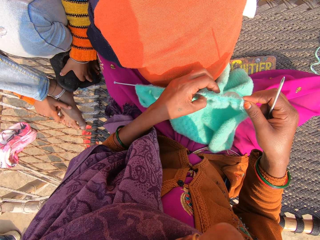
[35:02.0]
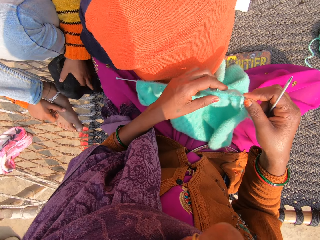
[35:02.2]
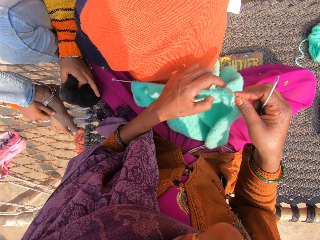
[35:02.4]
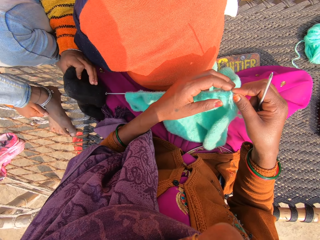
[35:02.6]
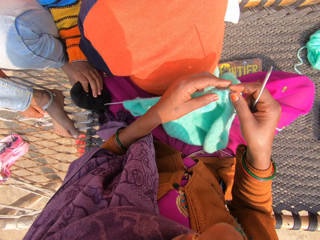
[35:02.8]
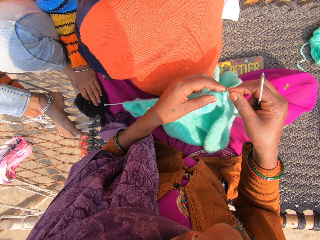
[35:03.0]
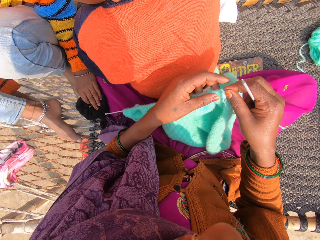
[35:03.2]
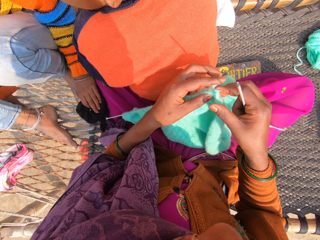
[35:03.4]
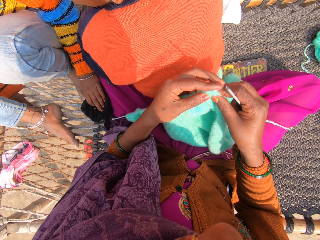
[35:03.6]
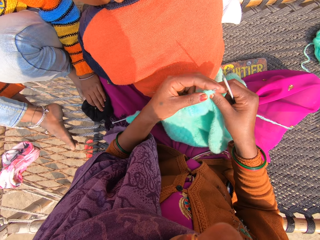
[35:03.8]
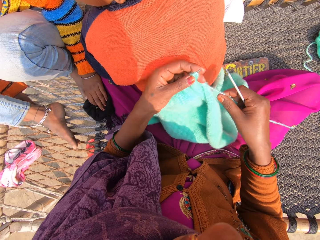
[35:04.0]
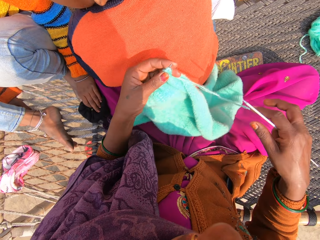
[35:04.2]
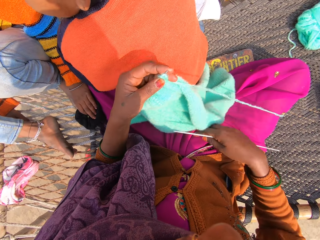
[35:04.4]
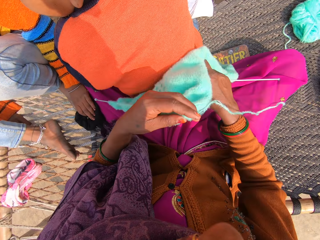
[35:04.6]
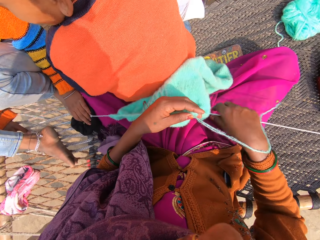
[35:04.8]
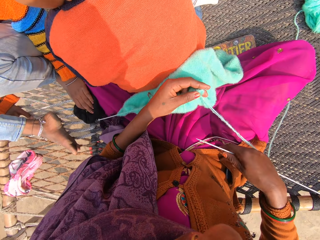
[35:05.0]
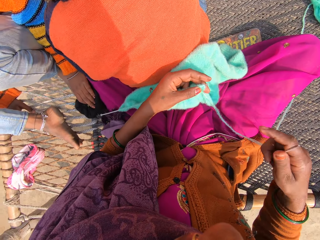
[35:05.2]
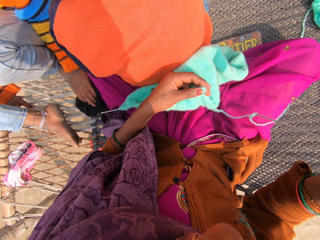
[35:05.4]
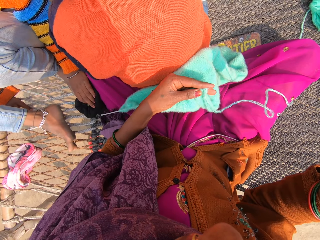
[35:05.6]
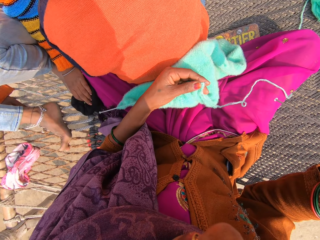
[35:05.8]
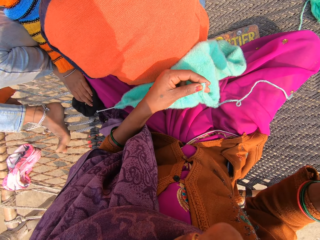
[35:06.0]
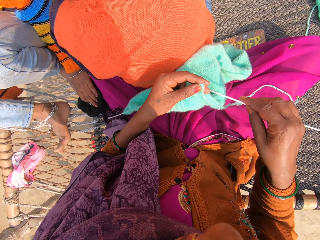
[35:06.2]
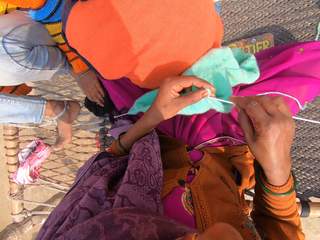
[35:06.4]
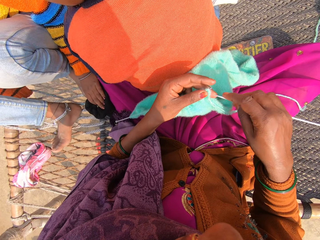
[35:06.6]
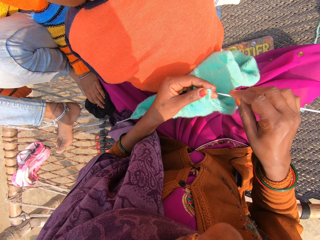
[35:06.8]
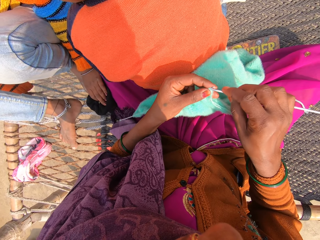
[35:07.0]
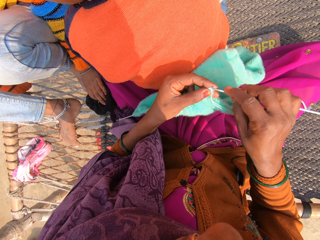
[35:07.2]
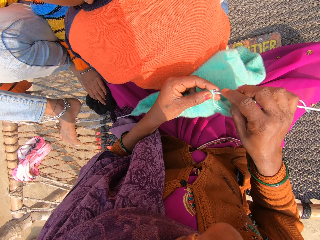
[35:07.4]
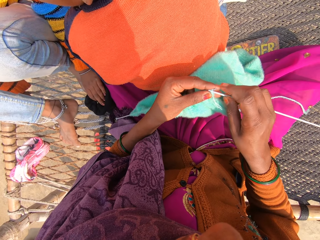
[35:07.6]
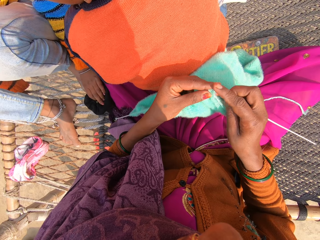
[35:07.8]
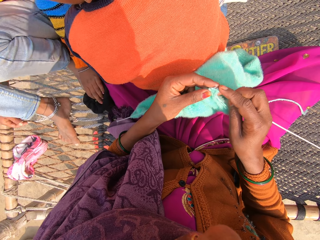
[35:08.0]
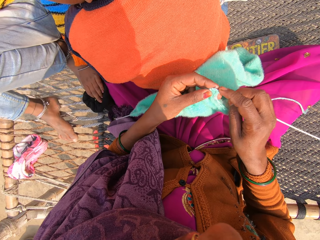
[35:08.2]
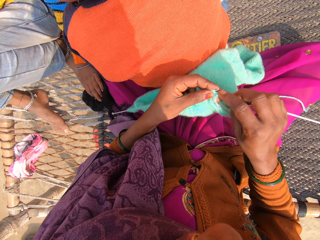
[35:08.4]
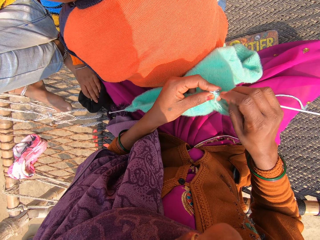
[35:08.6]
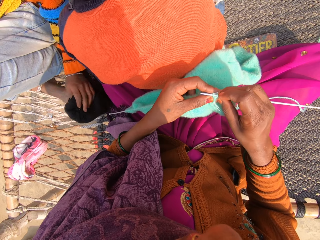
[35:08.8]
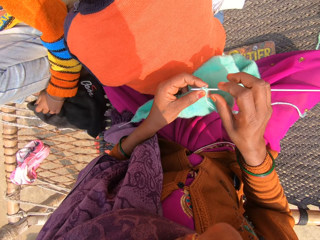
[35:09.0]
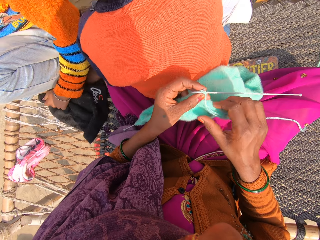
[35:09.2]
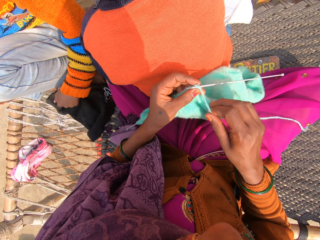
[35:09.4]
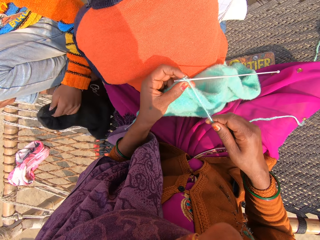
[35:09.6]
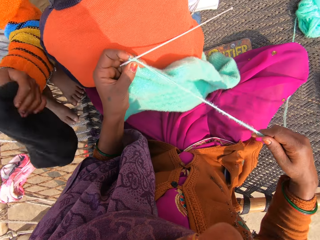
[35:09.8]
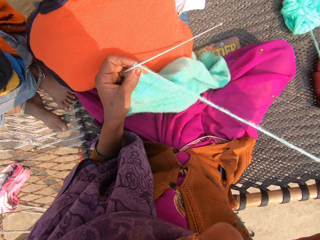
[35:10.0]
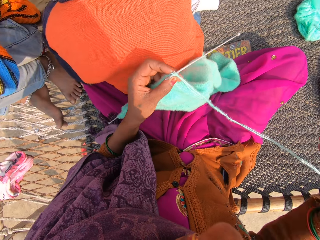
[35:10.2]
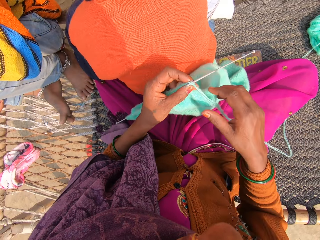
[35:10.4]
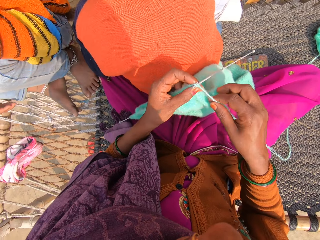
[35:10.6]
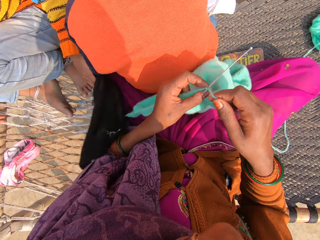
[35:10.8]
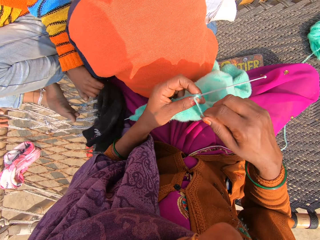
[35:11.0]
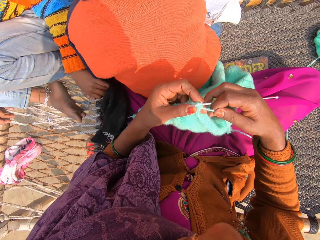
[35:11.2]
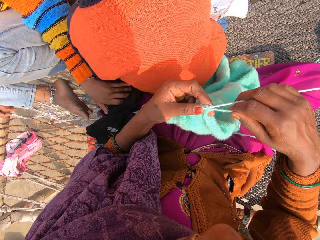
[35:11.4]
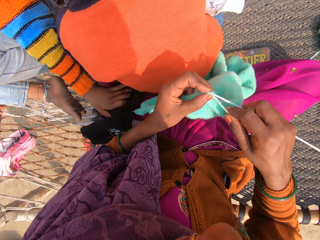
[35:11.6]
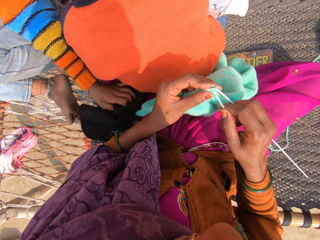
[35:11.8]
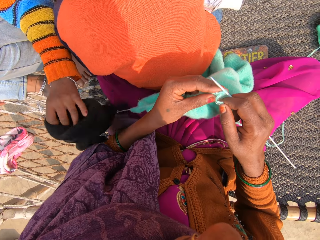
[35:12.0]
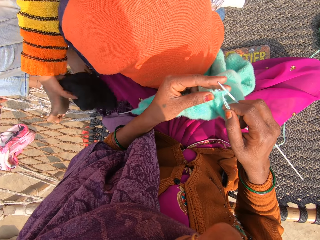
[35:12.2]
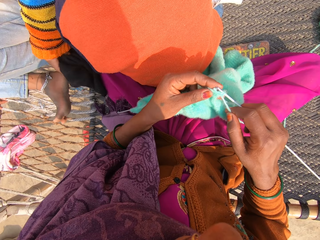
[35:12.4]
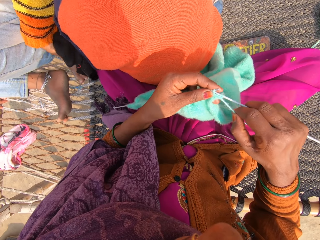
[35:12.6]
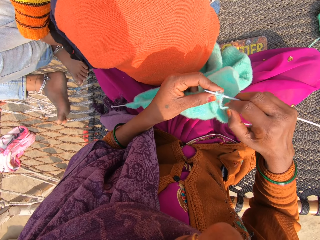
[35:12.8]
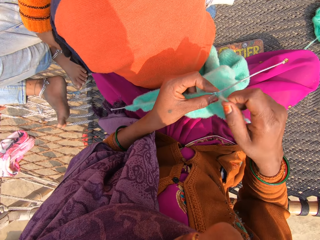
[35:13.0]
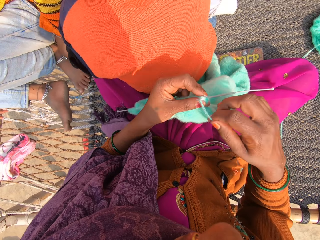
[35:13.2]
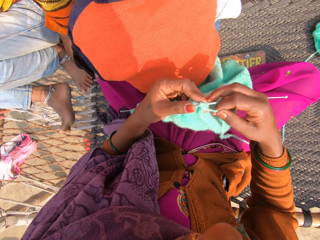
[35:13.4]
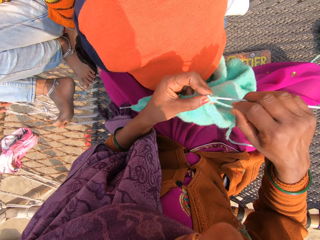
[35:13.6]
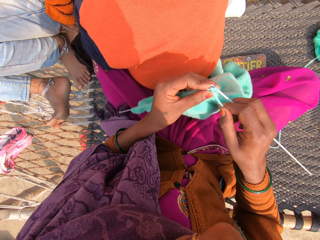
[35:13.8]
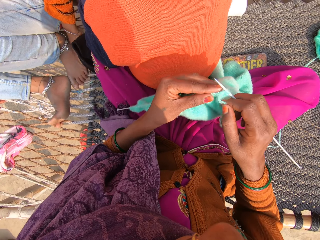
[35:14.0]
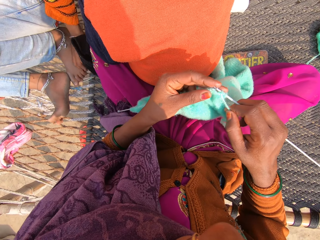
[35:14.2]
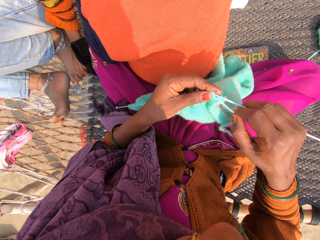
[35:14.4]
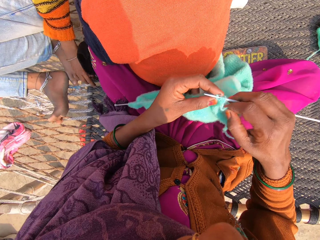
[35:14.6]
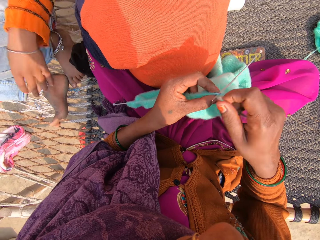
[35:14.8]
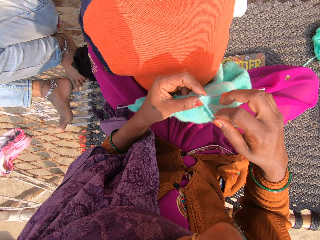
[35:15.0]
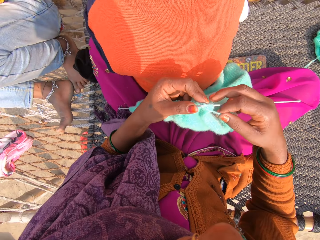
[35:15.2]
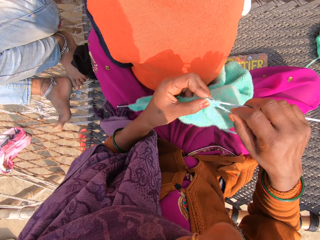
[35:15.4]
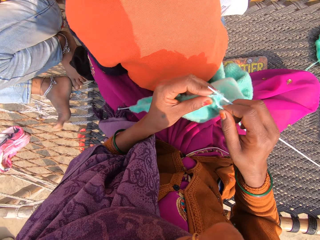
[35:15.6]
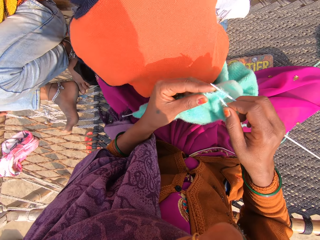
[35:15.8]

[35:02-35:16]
The camera wearer stretches a strand of wool or yarn with her right hand. She pushes the towel or sweater. She knits the sweater. She stretches a strand of wool with her right hand. She rolls the yarn on the crochet needle. She knits the towel with the knitting pins and wool. She rolls the yarn on the crochet needle.

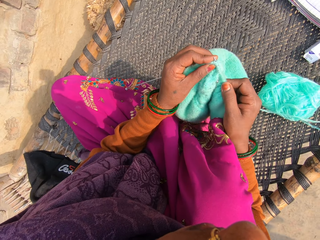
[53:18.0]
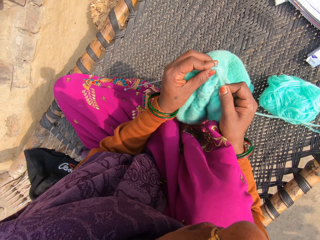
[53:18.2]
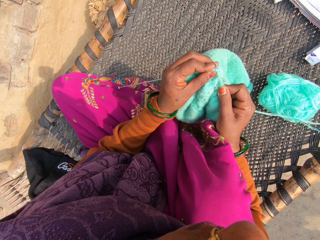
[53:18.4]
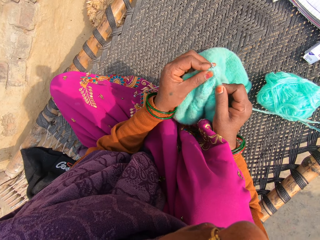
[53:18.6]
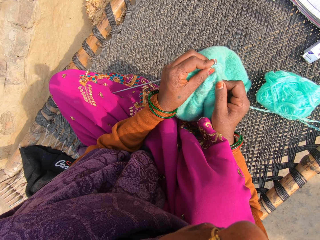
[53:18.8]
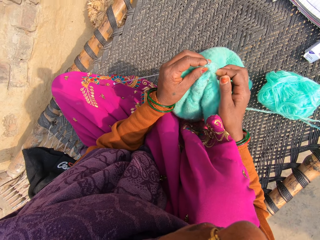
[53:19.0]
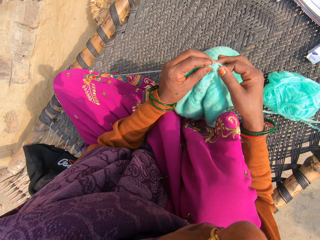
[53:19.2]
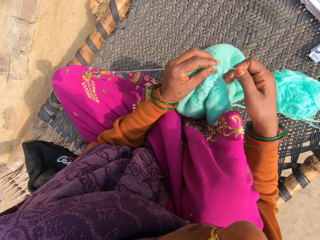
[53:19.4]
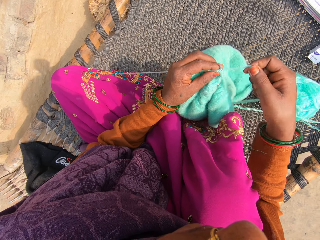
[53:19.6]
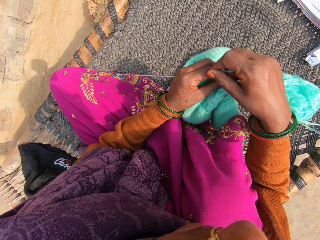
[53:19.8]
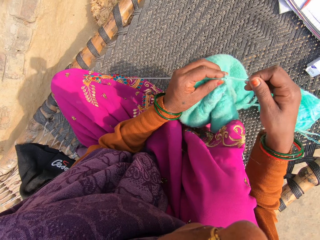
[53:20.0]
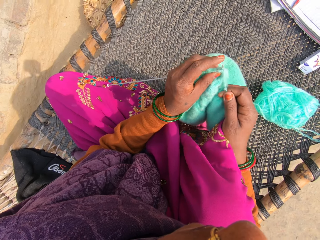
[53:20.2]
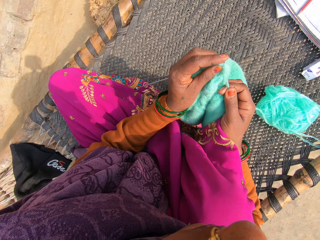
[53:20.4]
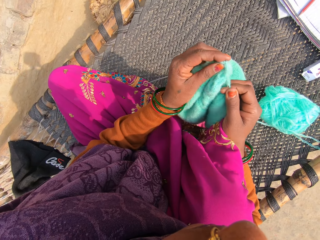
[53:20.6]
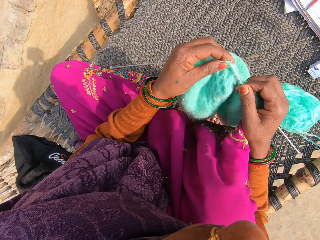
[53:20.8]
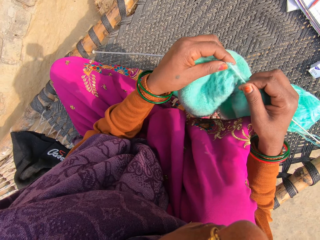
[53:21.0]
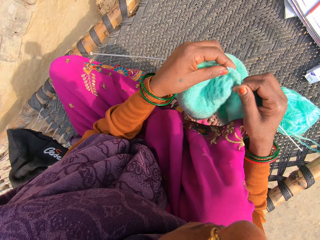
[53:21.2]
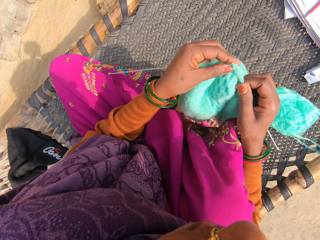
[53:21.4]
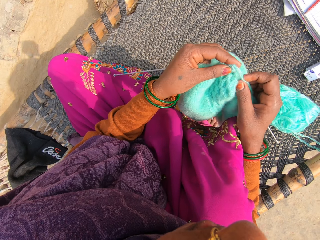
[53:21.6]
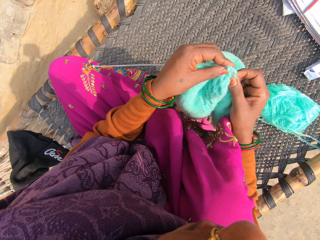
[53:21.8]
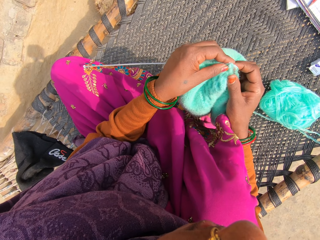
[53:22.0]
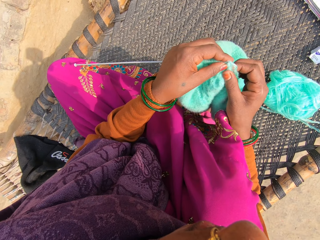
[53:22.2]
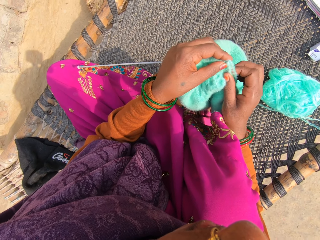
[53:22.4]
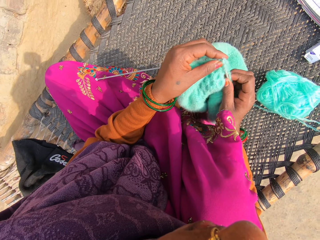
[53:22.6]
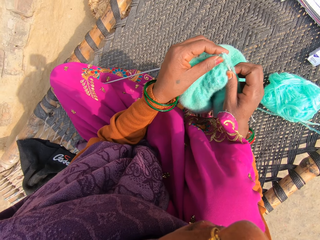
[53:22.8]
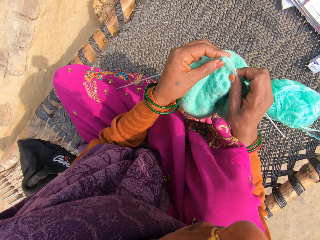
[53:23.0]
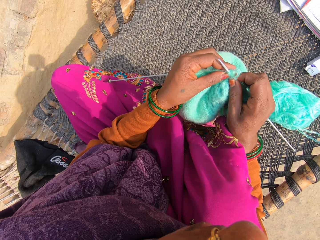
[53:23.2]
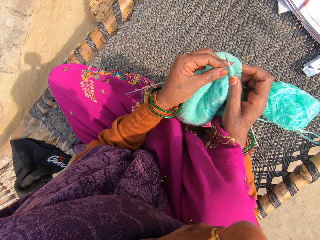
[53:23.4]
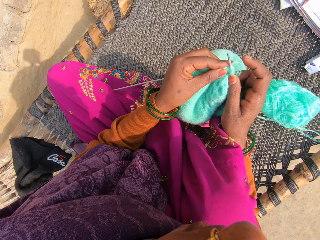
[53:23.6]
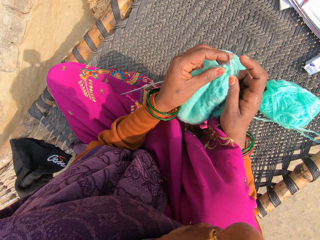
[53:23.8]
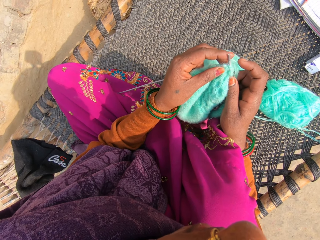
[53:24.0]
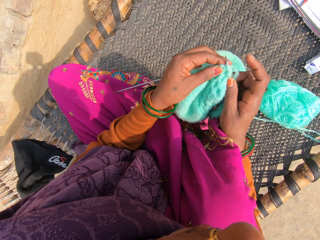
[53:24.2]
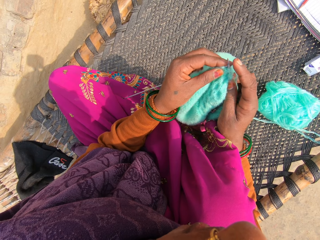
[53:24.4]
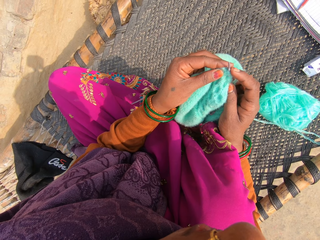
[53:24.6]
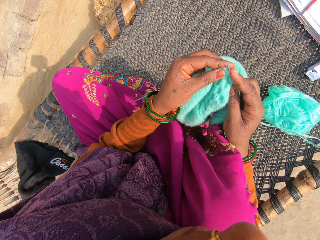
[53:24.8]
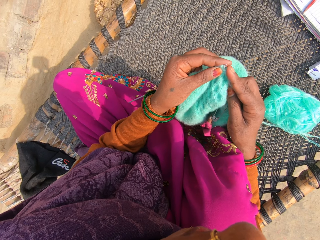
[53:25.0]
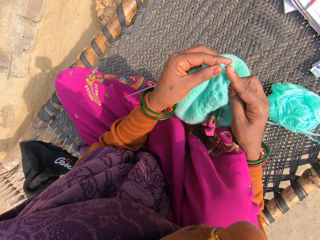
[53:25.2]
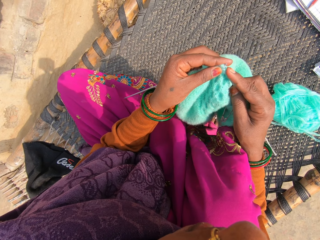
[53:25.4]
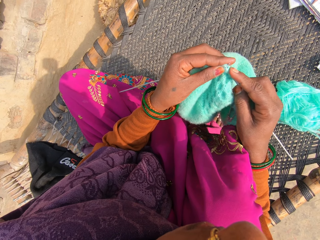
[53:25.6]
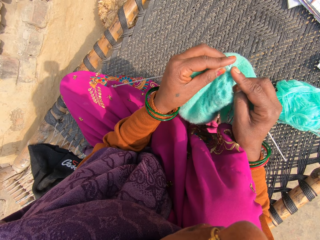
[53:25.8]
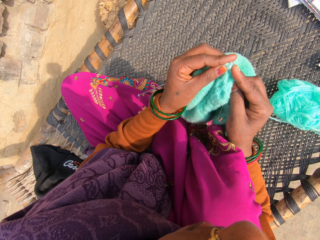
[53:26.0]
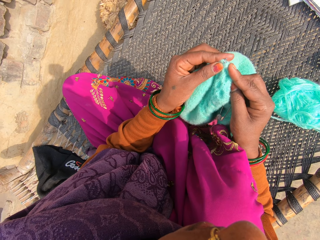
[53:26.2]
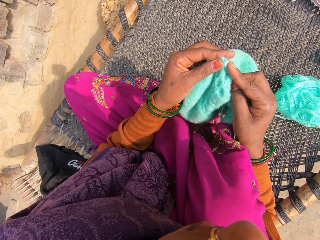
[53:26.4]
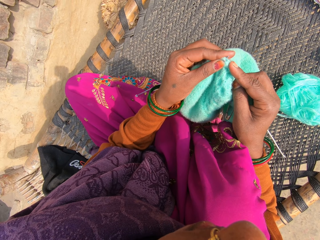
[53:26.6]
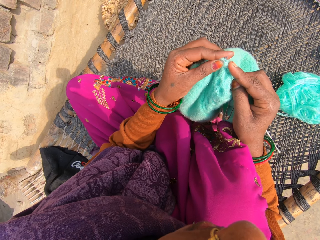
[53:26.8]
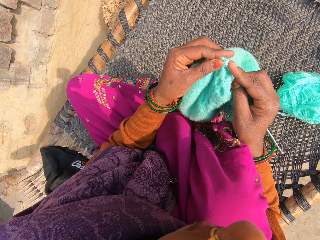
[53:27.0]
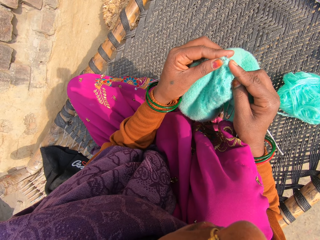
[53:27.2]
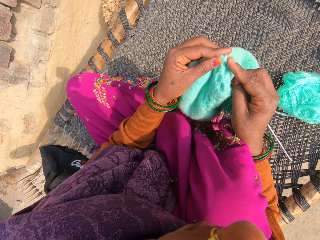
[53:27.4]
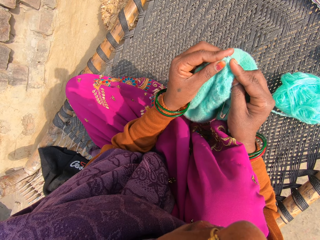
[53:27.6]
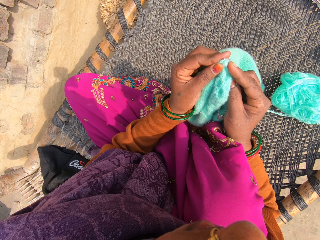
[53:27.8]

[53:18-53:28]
The camera wearer attaches the yarn to the needle. They knit with a crochet needle.
